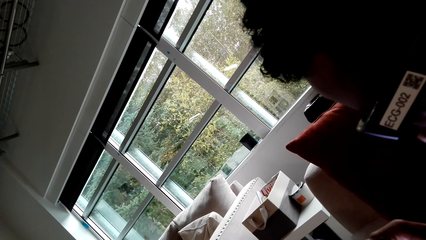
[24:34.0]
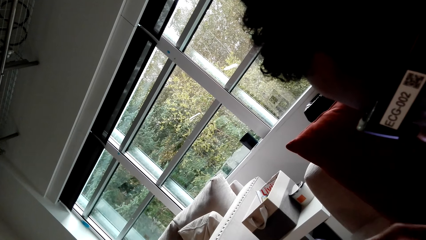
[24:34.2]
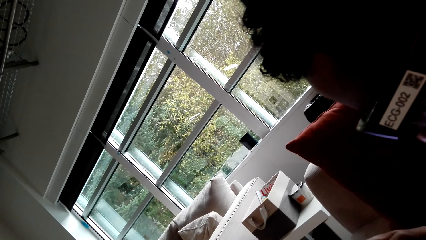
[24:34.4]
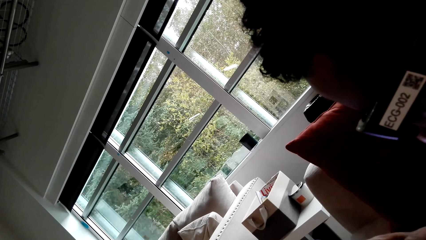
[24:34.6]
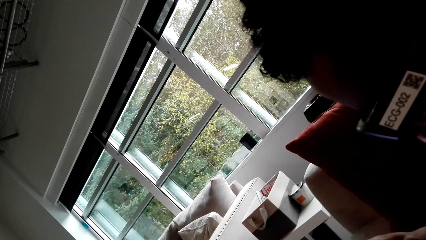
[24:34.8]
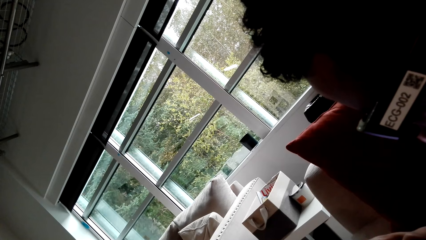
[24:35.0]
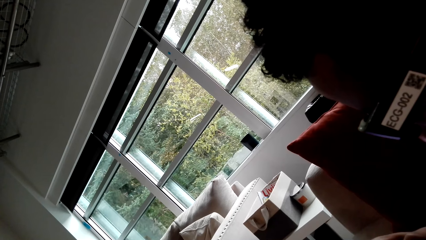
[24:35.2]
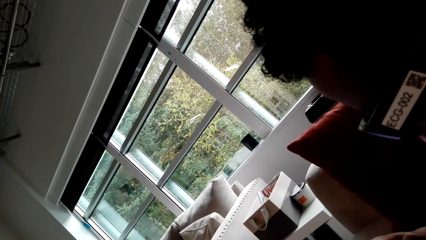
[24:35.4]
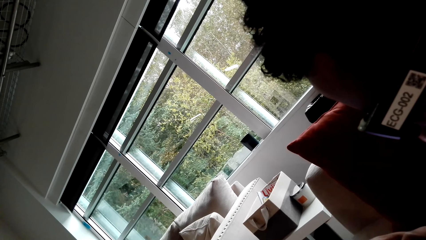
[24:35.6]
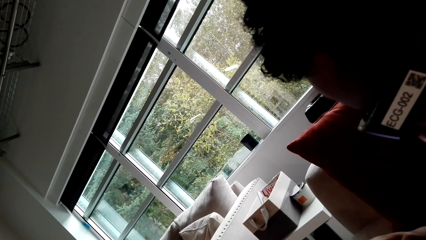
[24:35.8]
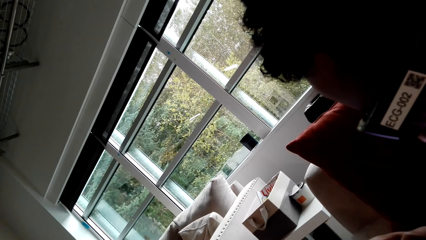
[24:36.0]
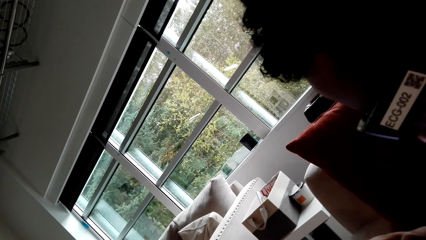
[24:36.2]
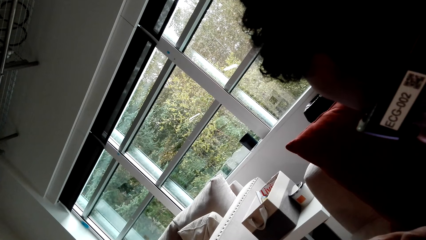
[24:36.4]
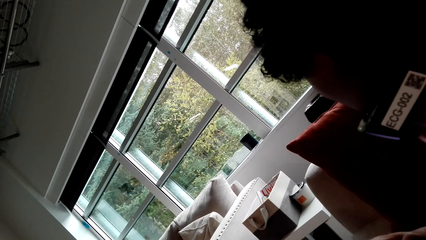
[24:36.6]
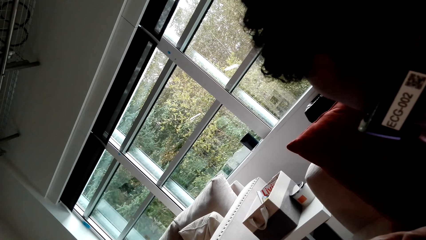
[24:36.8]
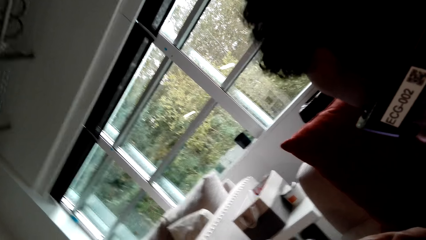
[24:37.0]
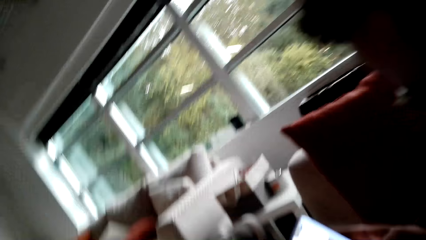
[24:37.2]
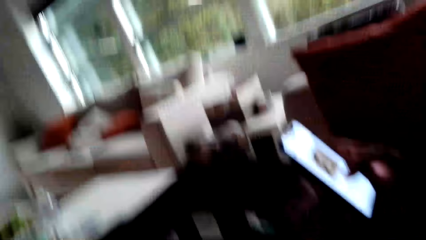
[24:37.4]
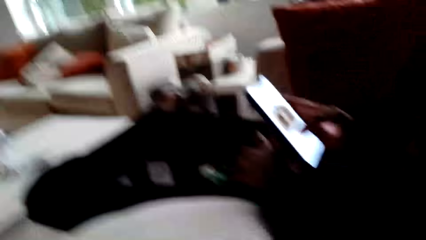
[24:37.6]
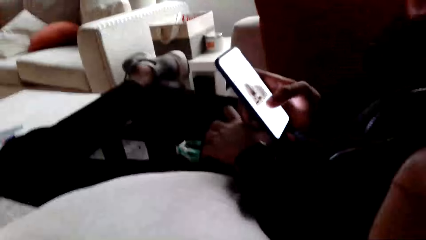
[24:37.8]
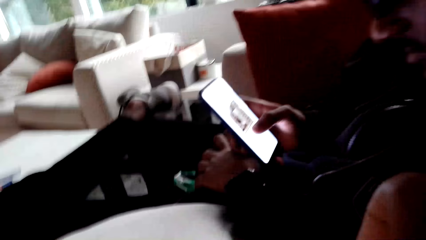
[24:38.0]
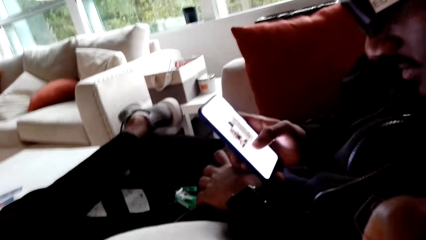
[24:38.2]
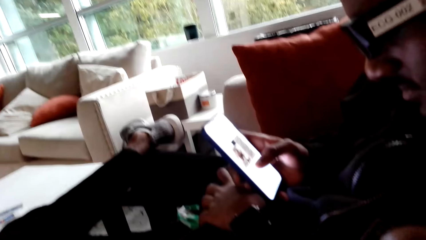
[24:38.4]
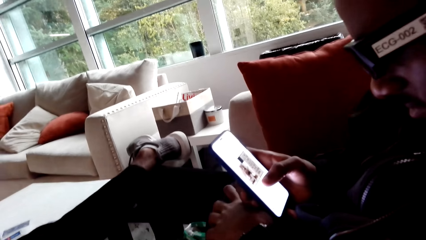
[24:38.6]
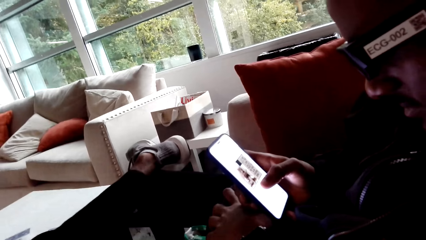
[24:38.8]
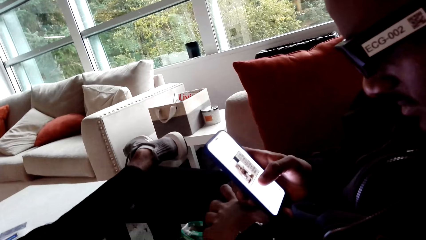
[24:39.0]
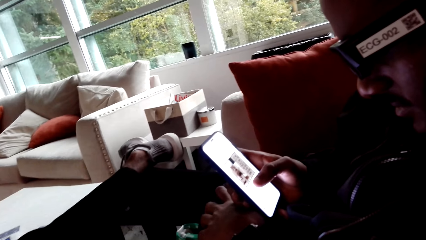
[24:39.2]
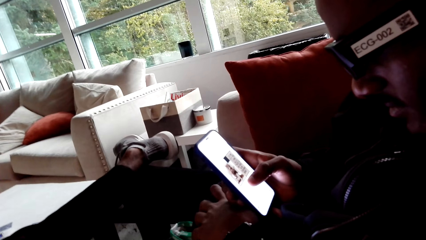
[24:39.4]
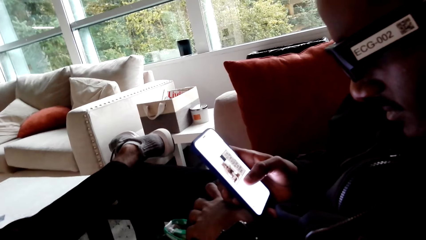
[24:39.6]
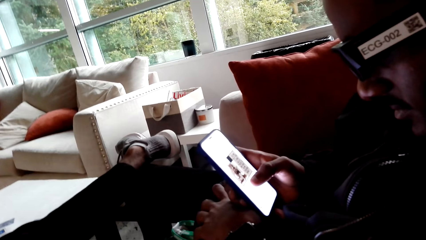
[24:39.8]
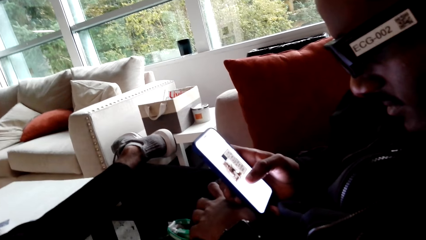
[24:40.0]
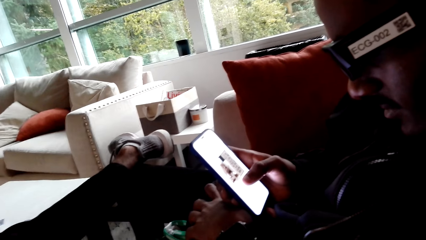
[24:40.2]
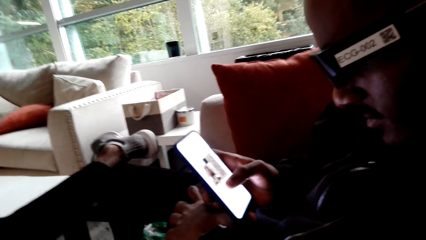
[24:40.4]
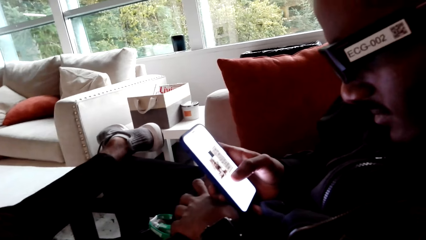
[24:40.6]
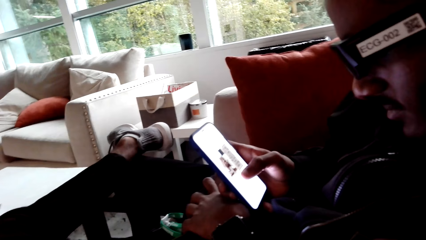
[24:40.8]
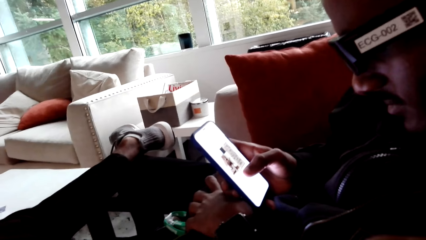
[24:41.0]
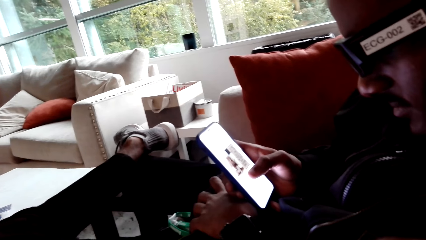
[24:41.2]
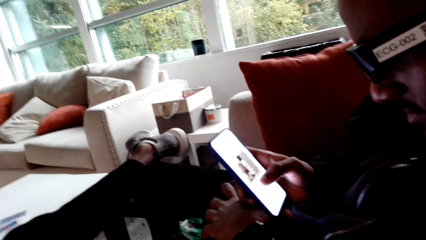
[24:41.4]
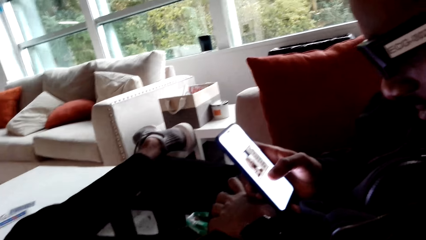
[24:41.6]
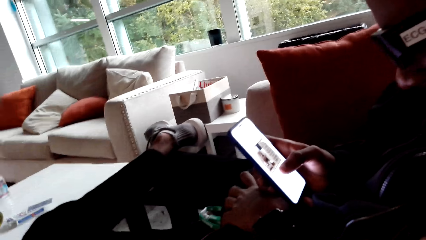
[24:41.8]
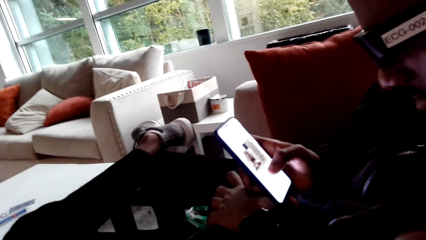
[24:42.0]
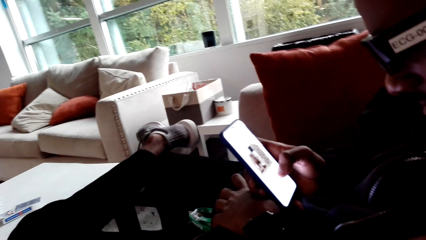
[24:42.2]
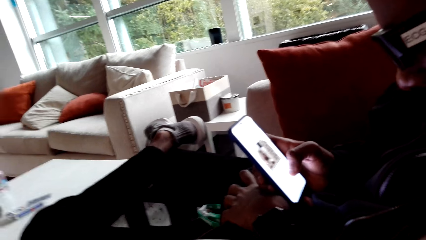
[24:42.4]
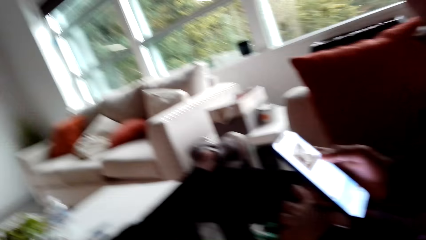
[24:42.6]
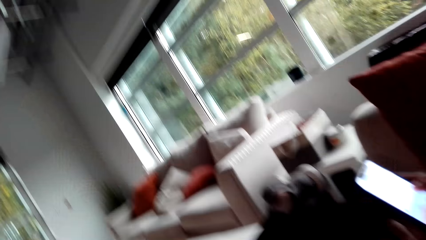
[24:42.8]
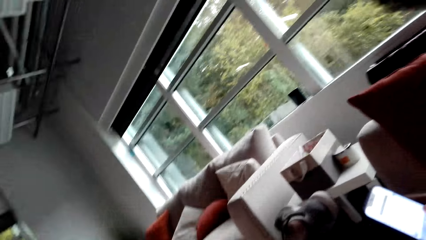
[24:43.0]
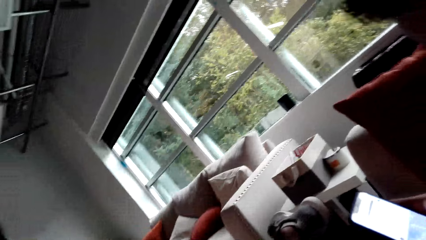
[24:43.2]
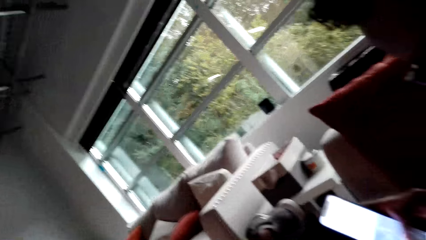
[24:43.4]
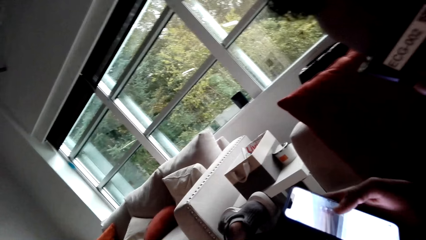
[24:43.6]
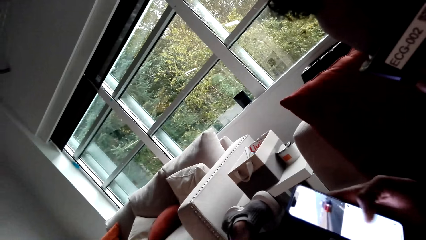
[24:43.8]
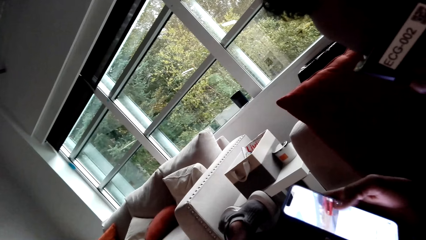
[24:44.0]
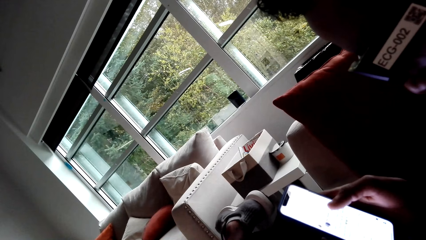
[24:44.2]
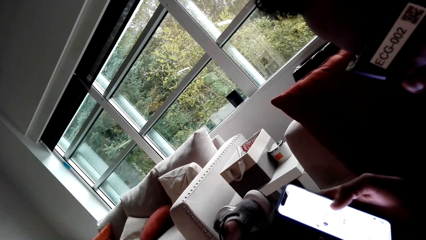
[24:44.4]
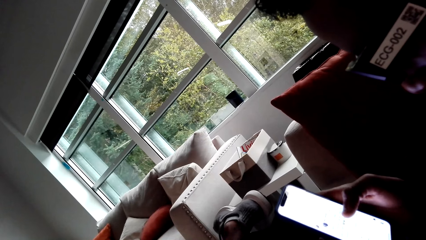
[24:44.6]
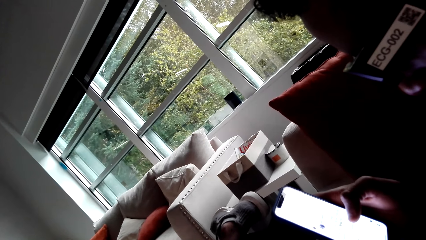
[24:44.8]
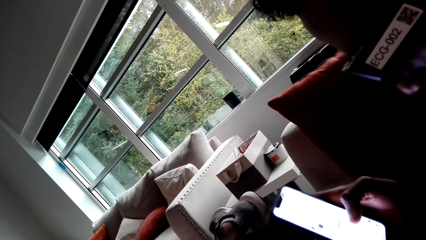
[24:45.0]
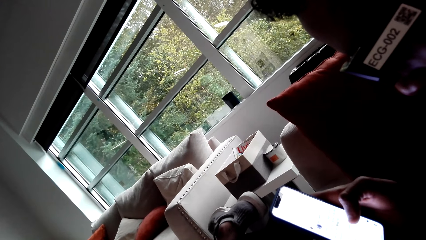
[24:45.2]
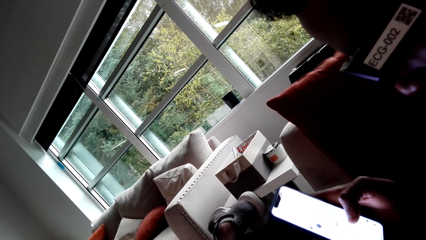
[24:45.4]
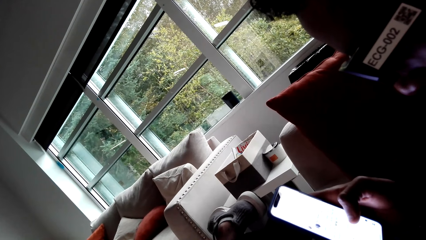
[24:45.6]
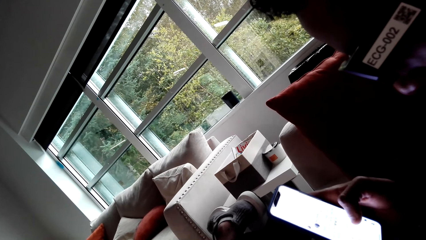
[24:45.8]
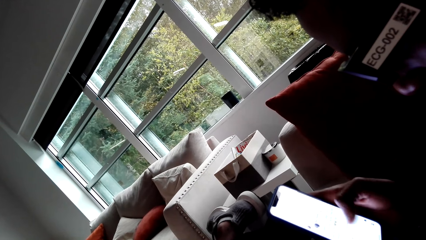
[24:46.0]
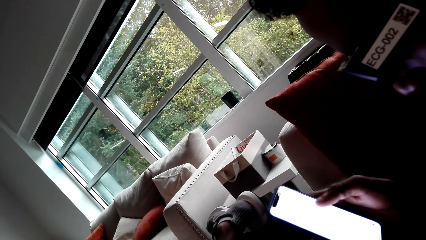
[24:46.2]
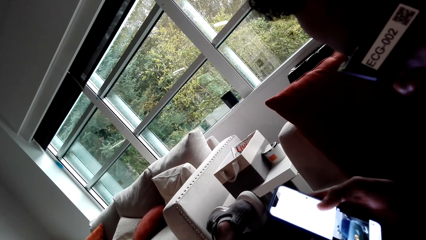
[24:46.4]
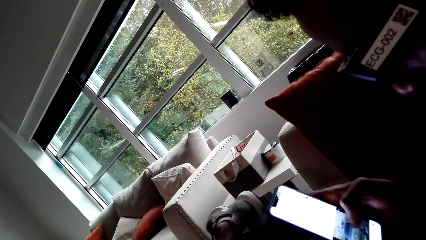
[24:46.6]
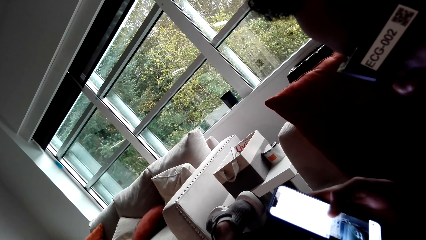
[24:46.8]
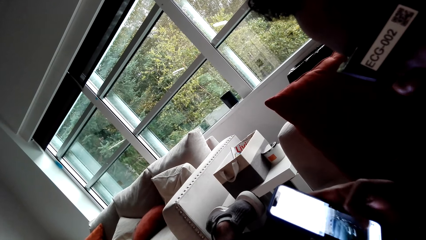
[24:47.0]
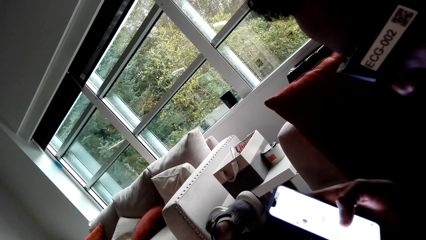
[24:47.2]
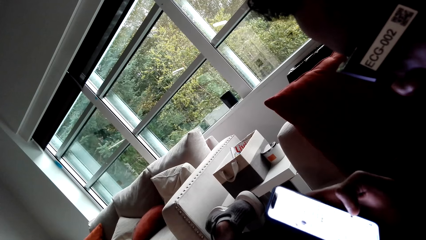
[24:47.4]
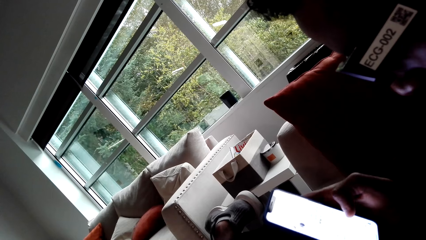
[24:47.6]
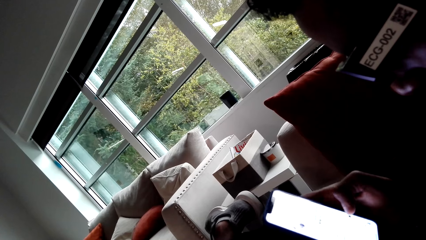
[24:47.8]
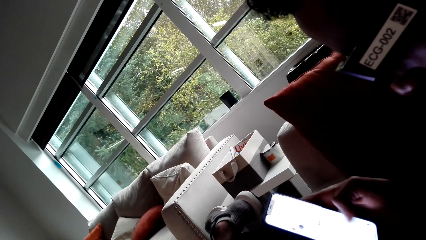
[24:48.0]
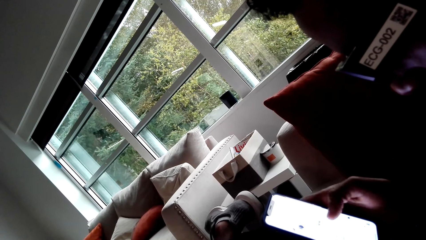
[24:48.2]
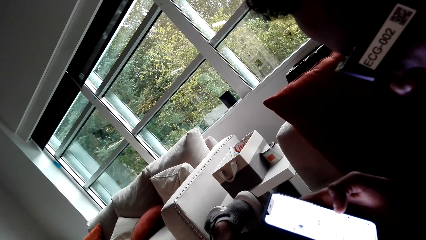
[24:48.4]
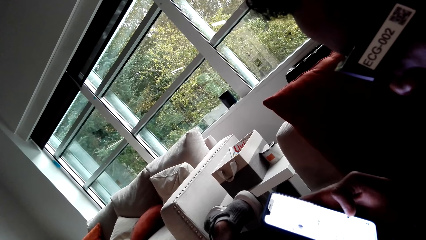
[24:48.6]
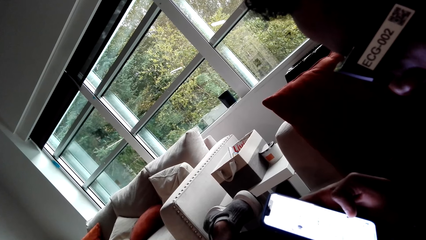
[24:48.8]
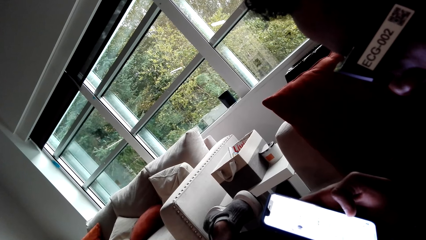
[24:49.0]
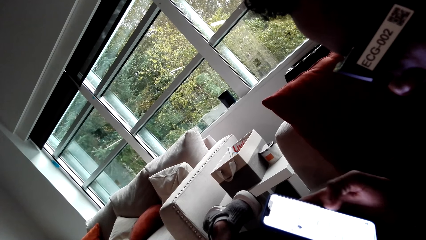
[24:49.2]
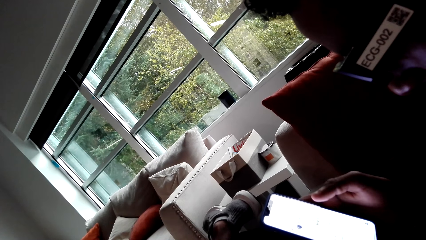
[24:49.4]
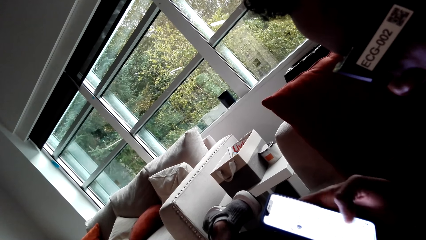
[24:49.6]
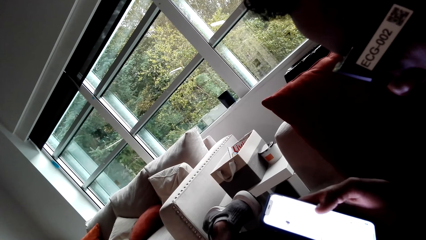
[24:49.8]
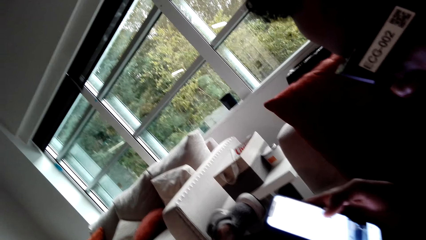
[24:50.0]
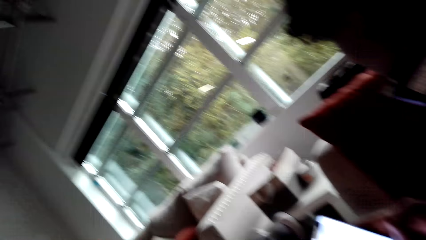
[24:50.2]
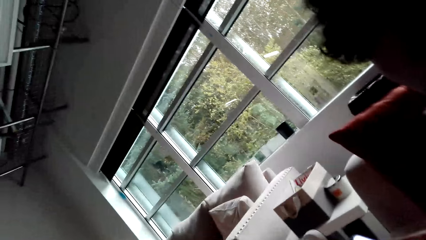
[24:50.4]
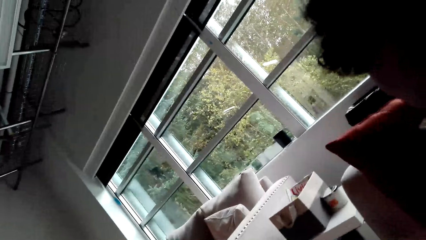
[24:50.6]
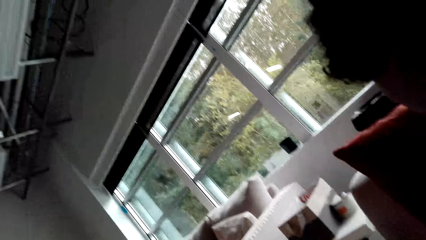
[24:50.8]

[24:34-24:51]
A person operates a phone.
